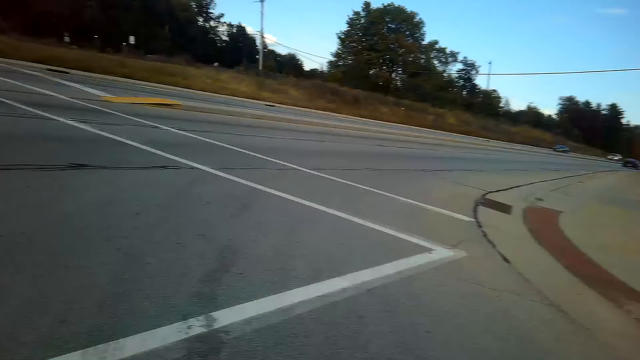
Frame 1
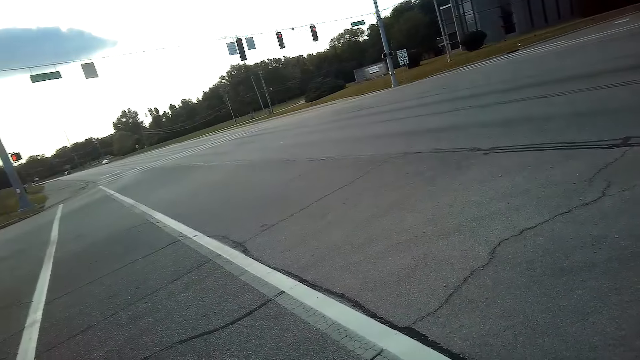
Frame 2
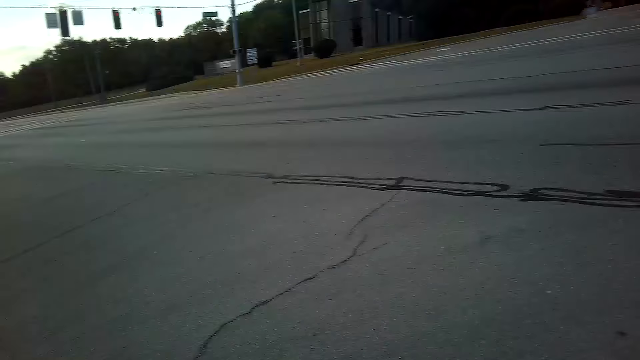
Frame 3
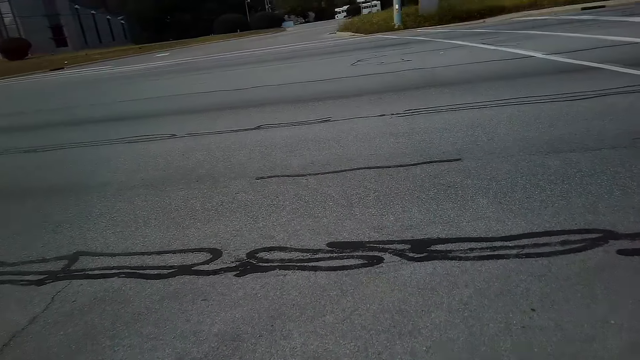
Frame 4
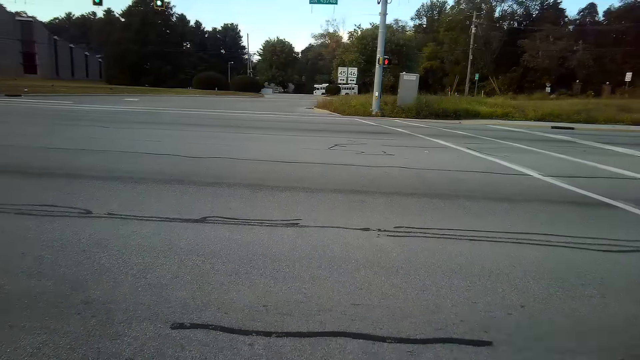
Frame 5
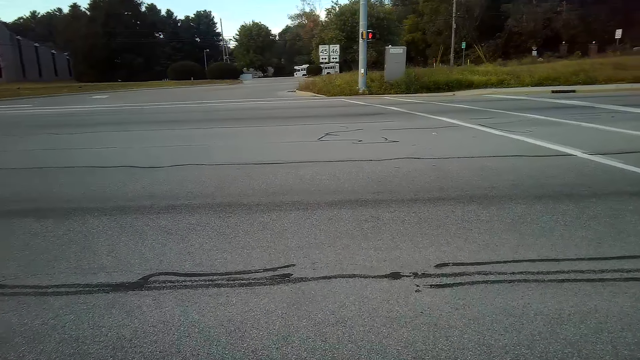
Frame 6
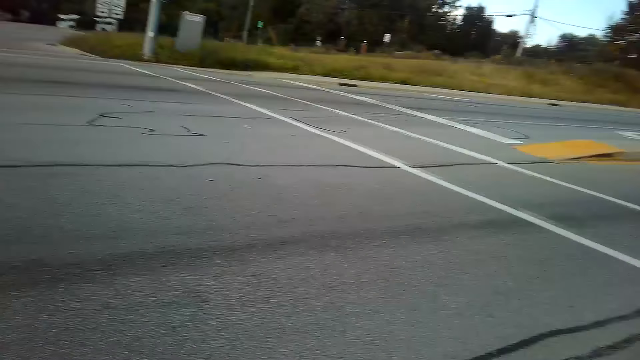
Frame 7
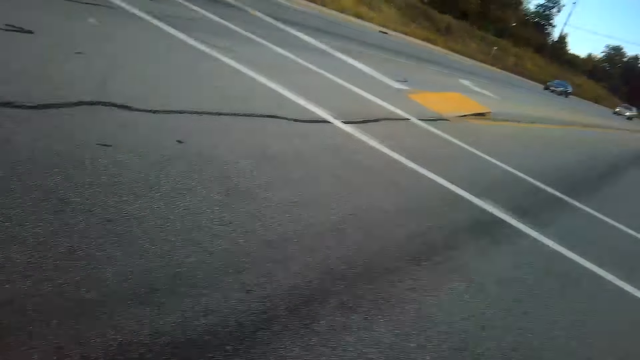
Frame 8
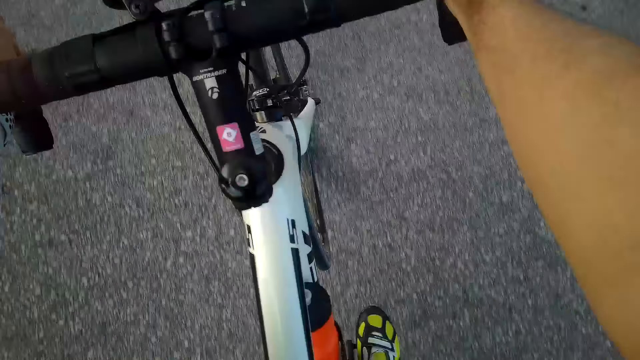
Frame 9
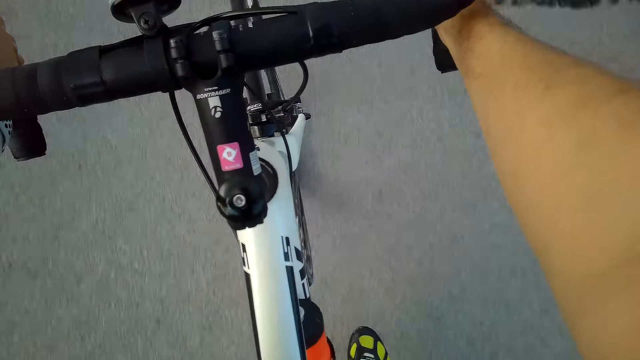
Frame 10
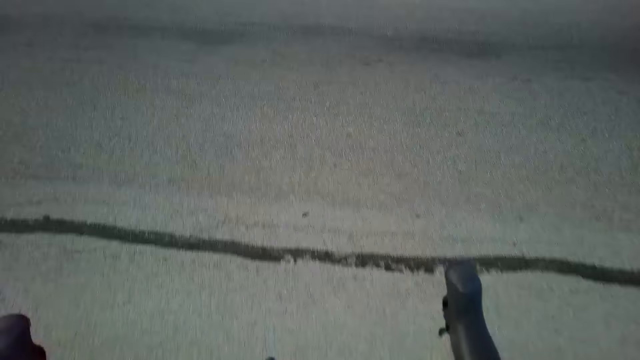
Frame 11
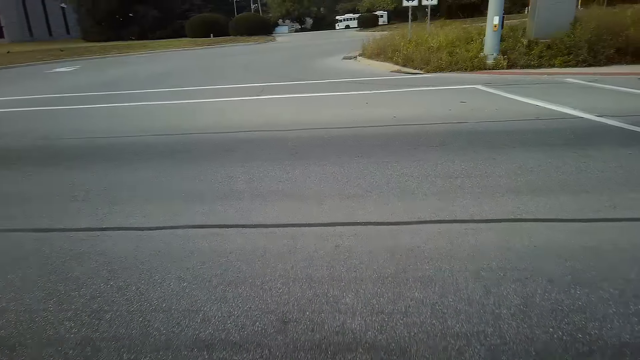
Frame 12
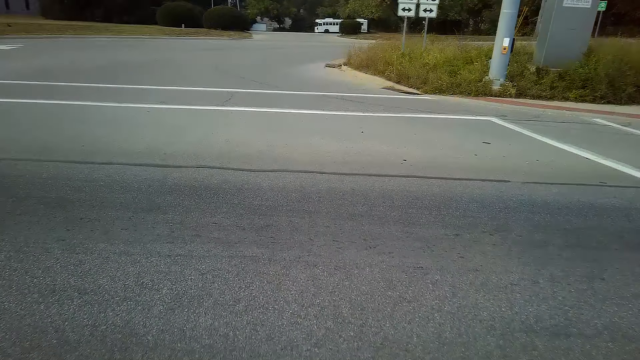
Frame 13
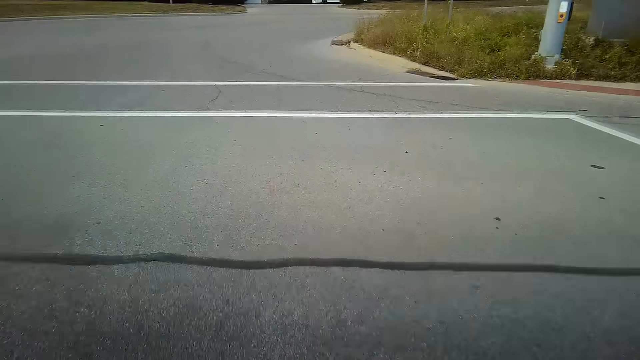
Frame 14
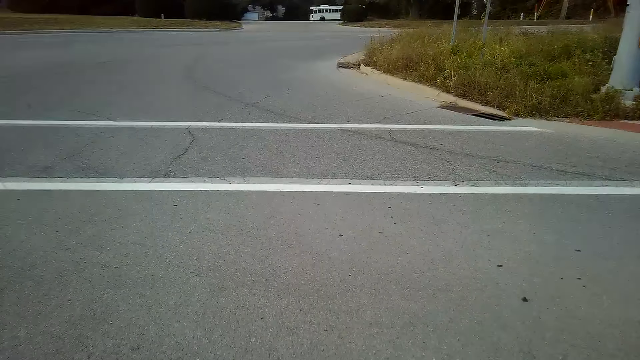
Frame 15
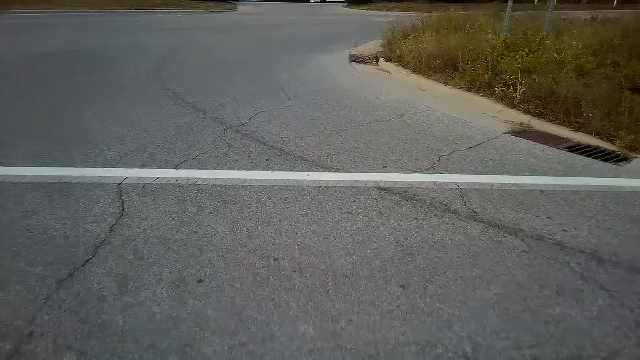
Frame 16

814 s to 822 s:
The camera wearer rides the mountain bike along the tarmac road.

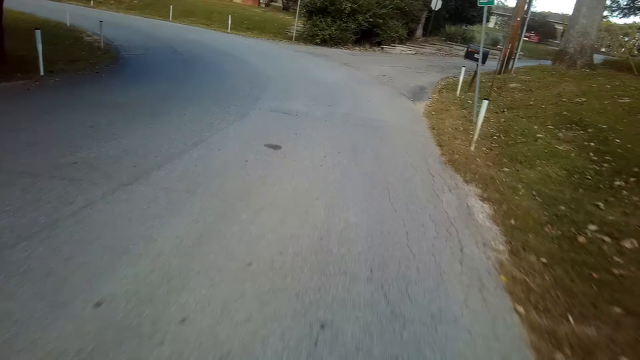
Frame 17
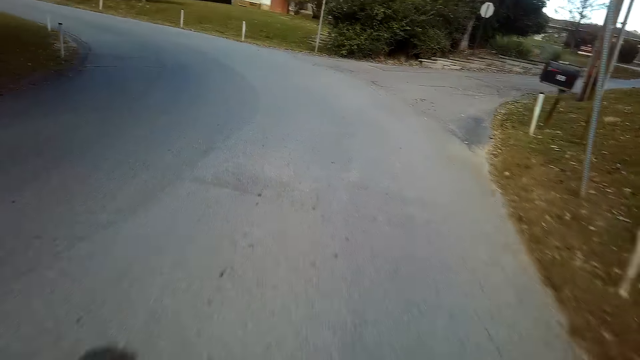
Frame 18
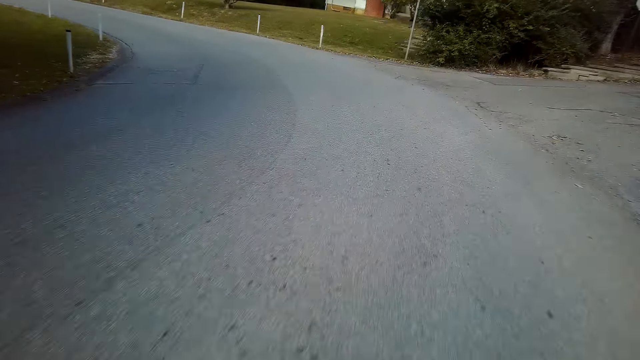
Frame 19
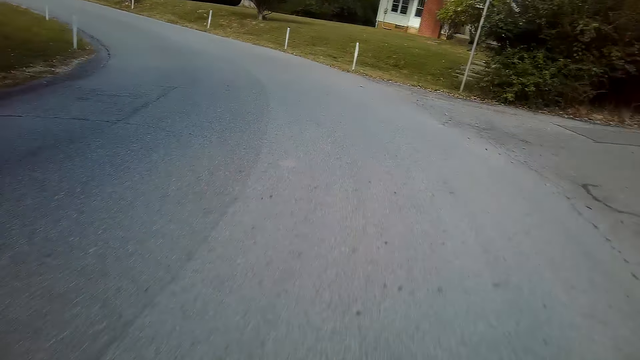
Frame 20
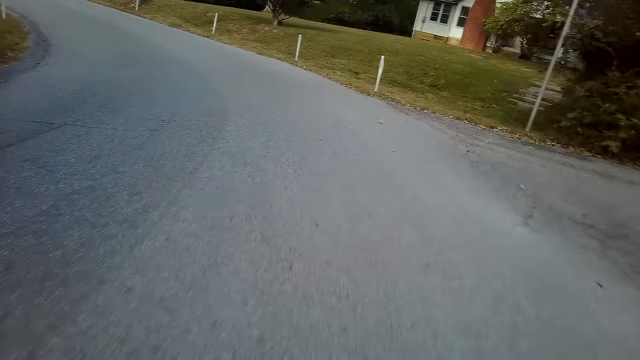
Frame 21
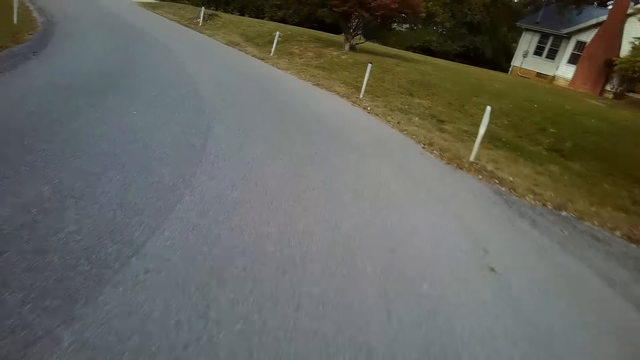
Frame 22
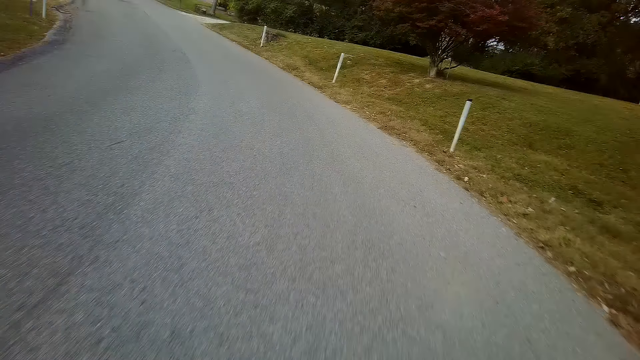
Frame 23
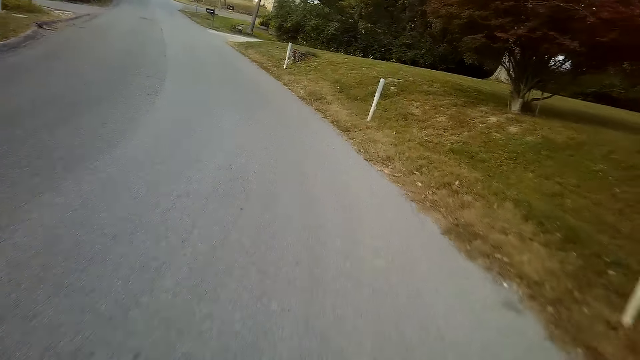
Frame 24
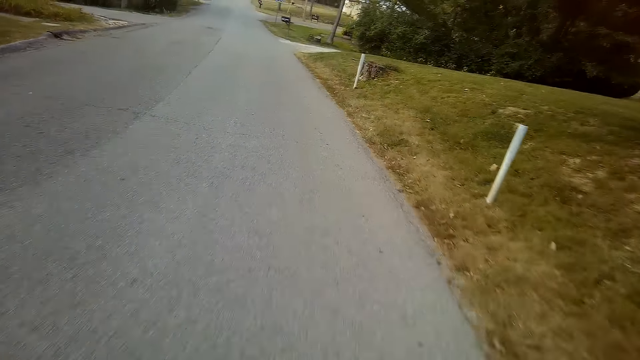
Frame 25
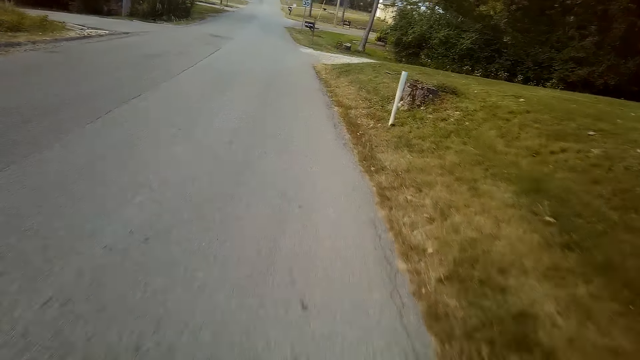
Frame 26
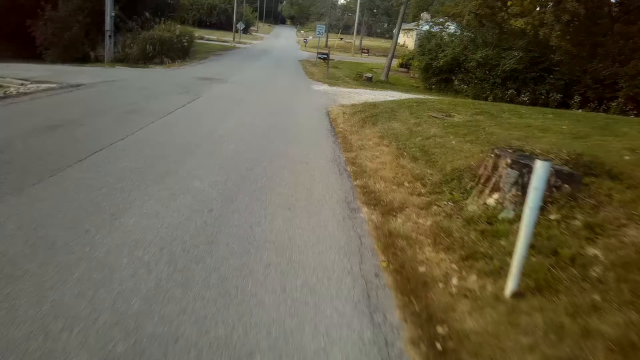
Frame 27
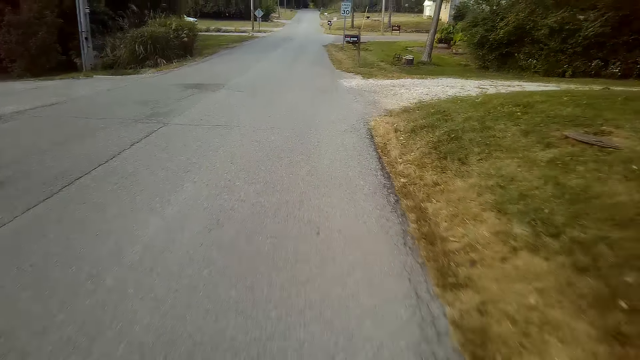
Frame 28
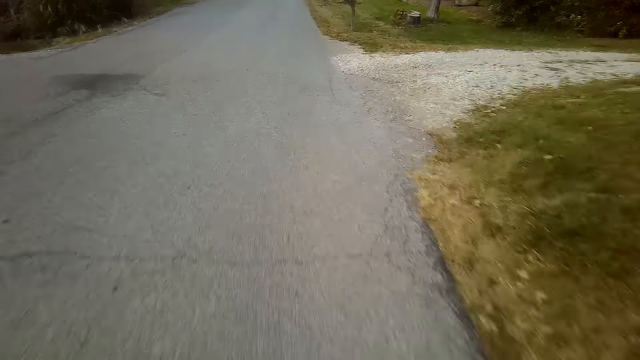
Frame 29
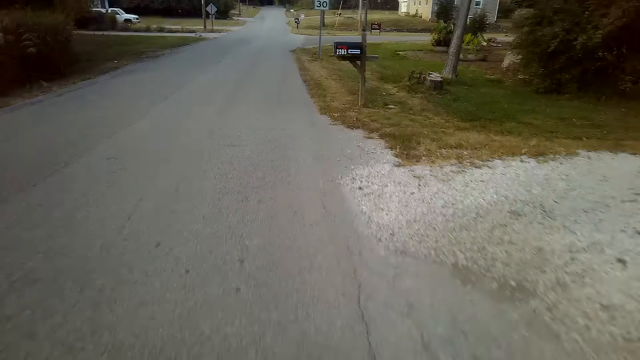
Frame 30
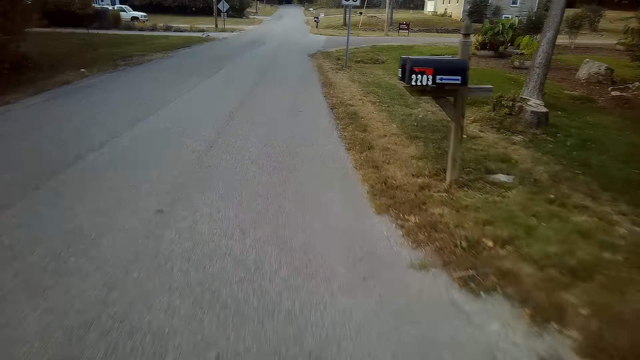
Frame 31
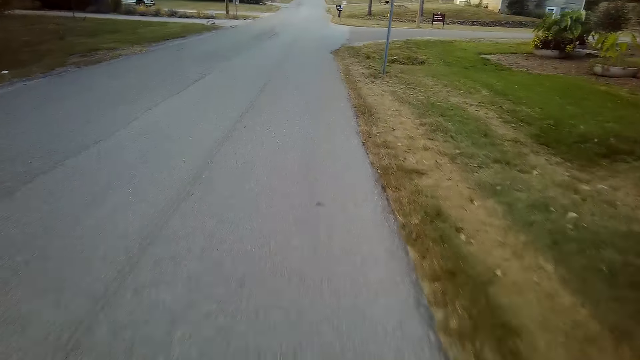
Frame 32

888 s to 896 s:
The camera wearer turns left side of the road. They cycle along the road.

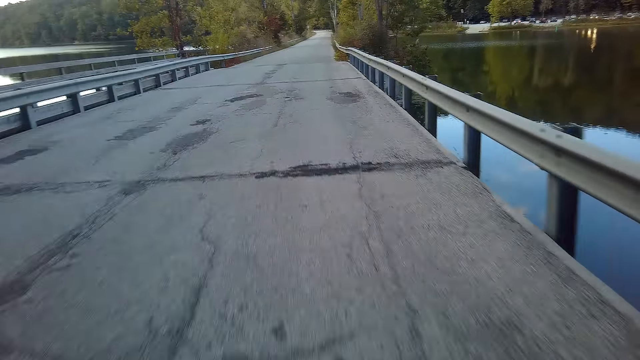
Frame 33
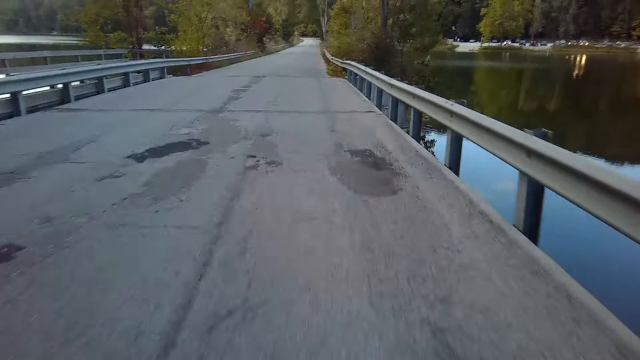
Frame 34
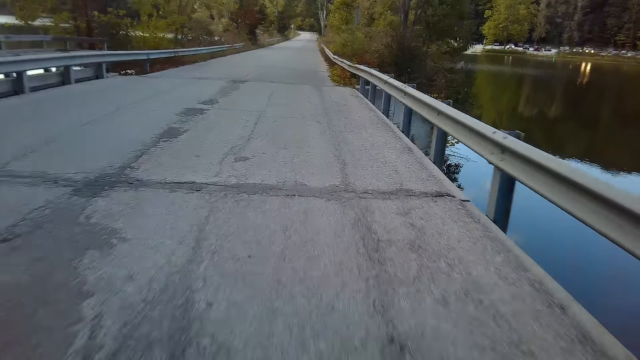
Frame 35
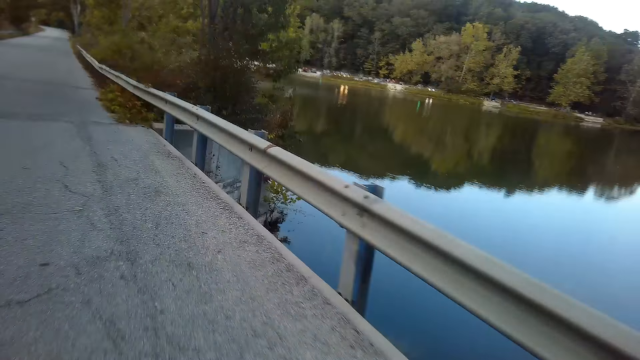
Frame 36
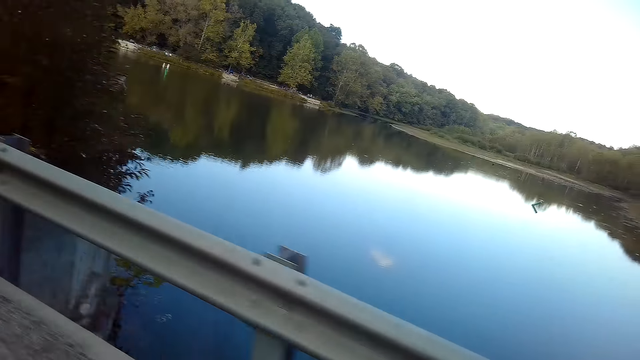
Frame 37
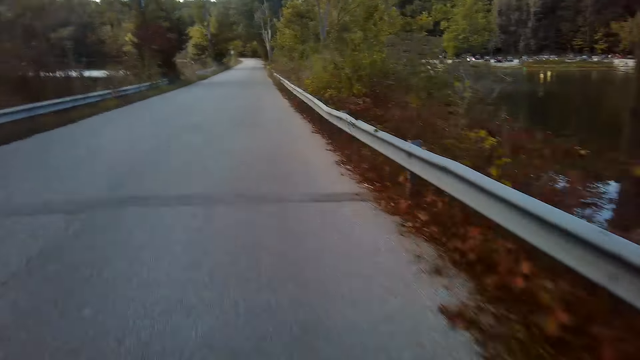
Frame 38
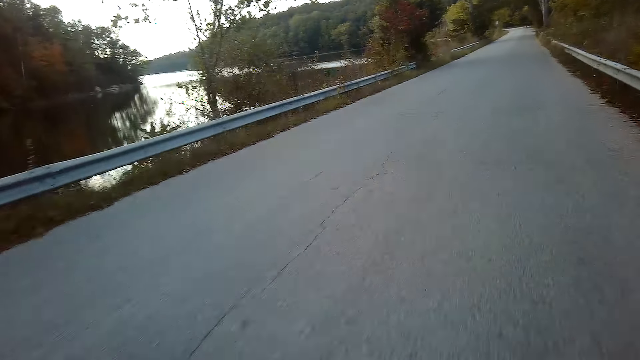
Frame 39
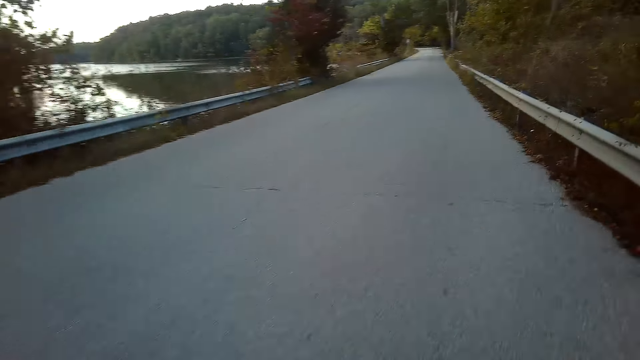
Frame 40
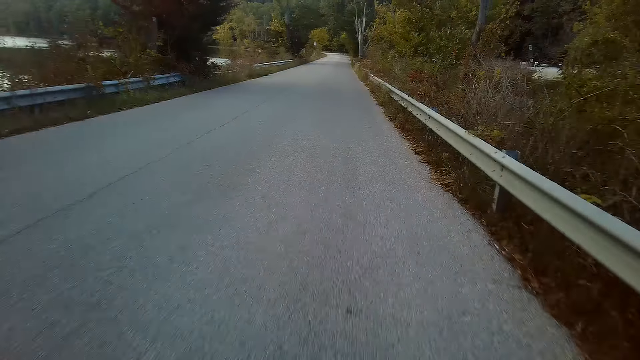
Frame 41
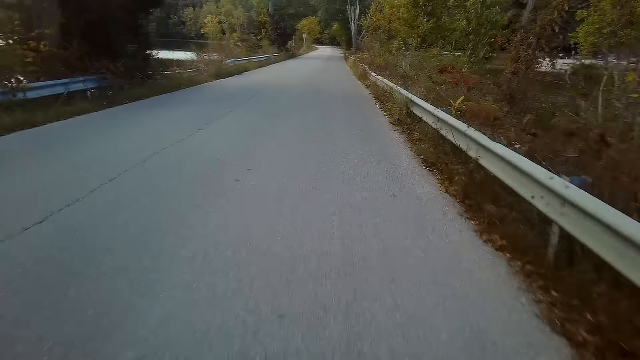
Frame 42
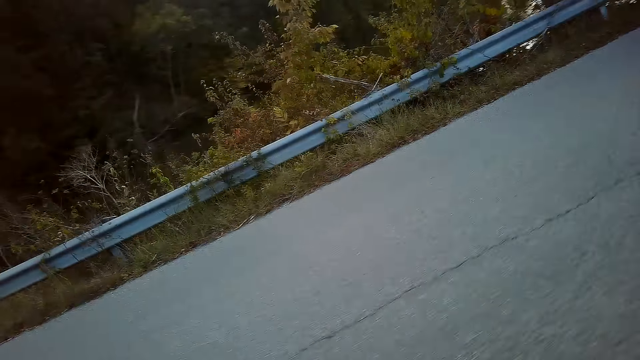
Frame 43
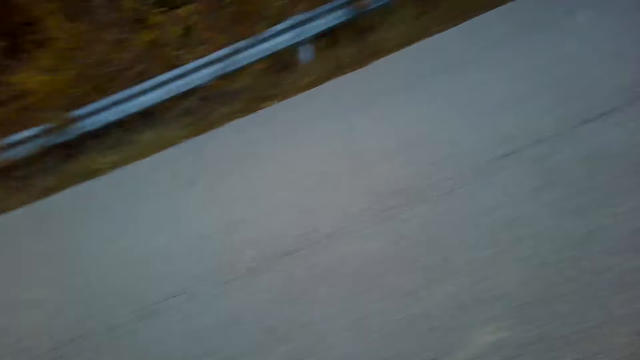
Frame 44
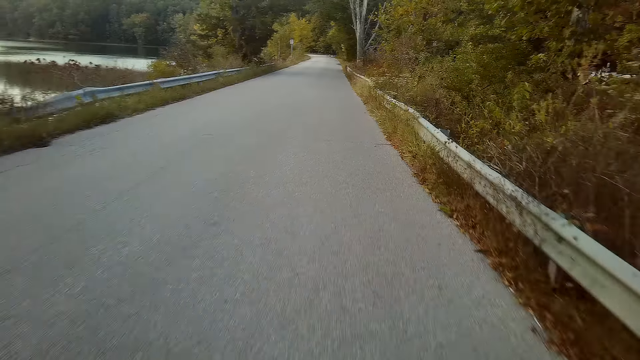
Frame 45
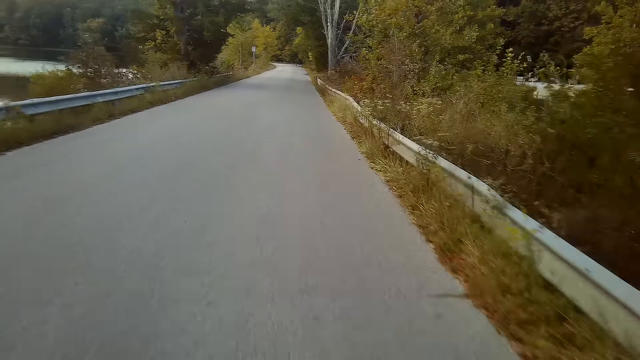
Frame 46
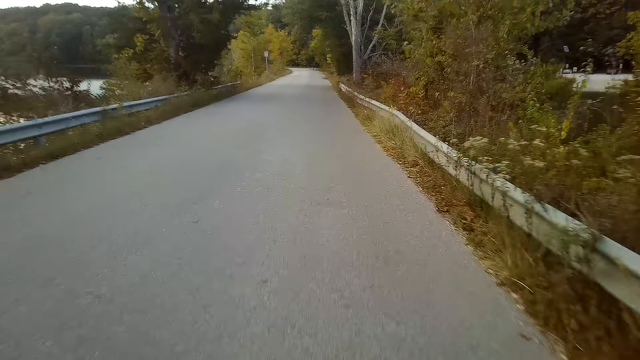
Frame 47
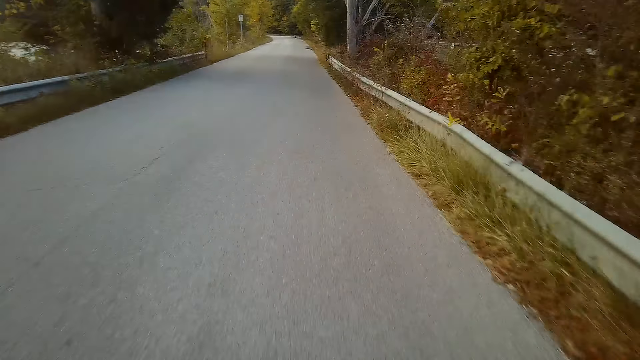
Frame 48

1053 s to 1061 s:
The camera wearer looks aside. They cycle along the road.
